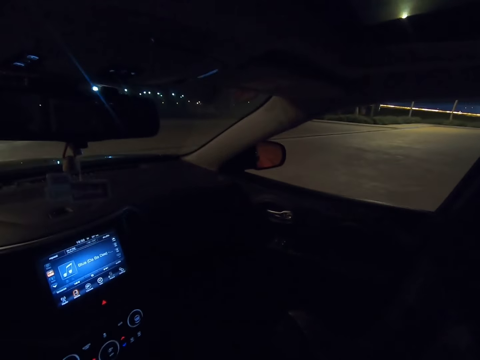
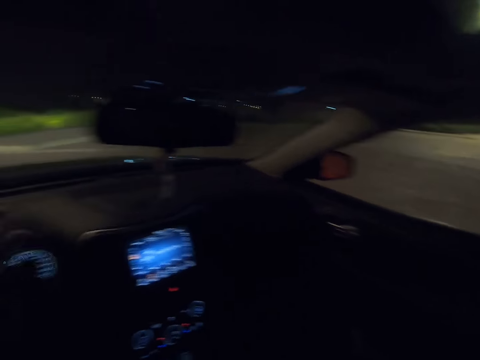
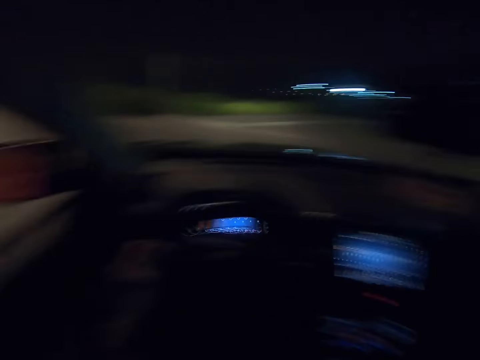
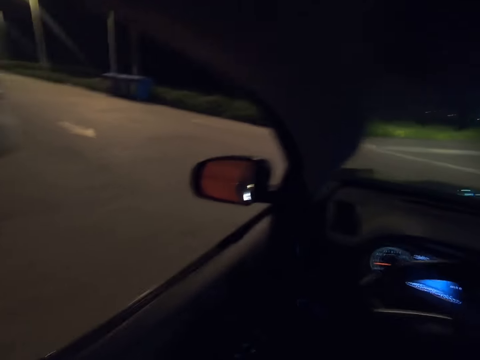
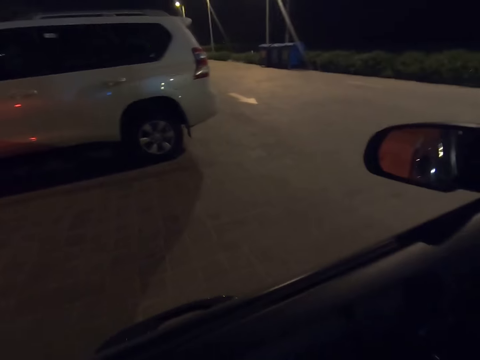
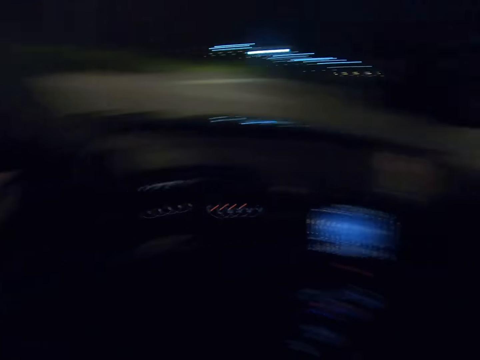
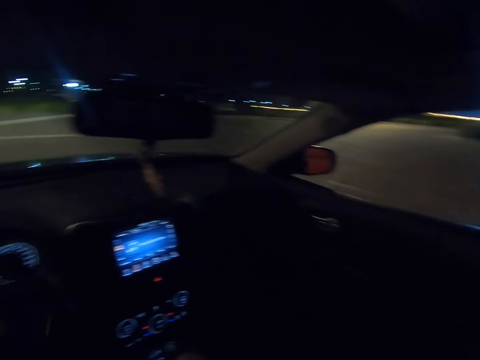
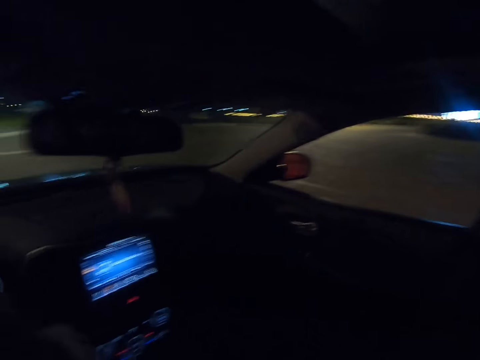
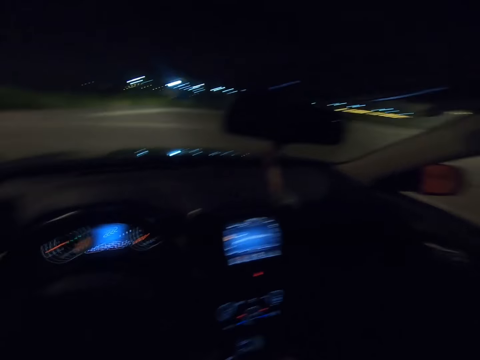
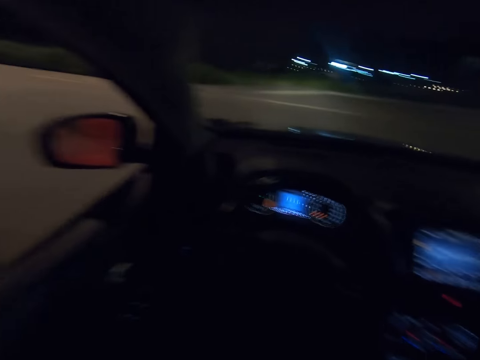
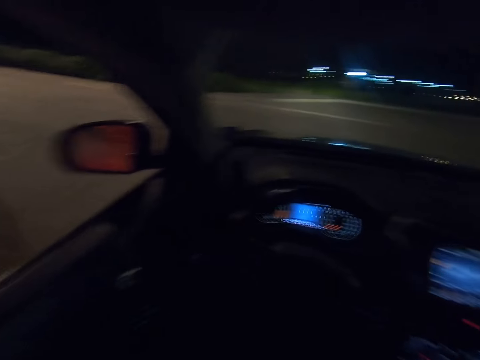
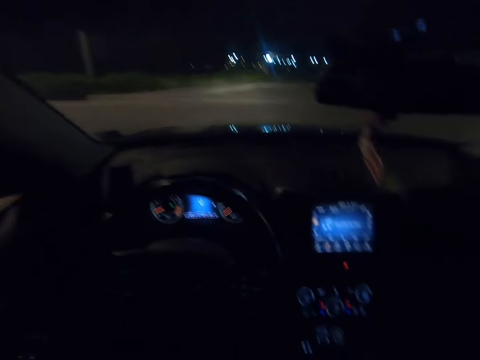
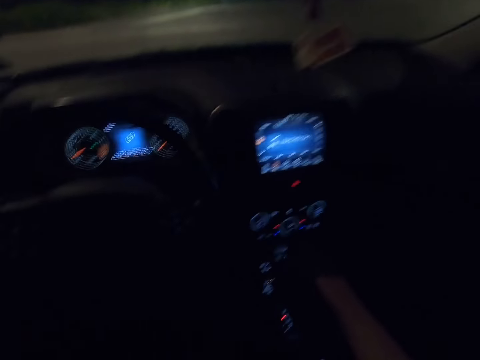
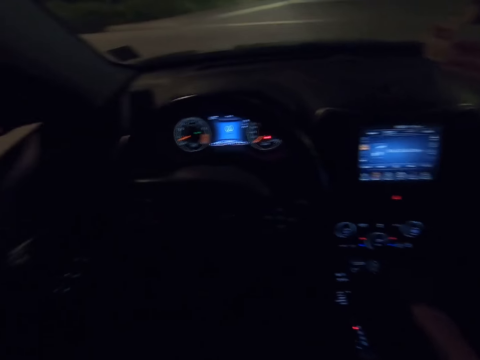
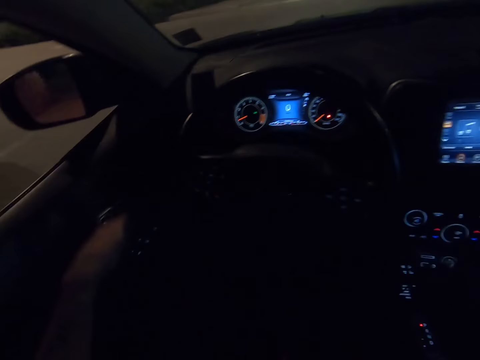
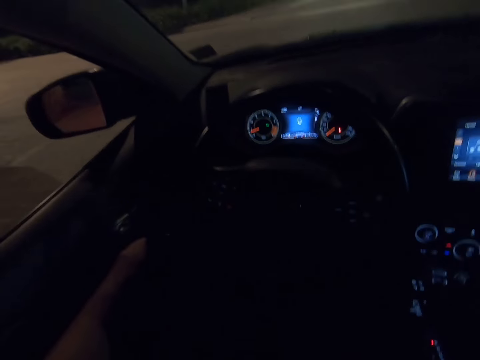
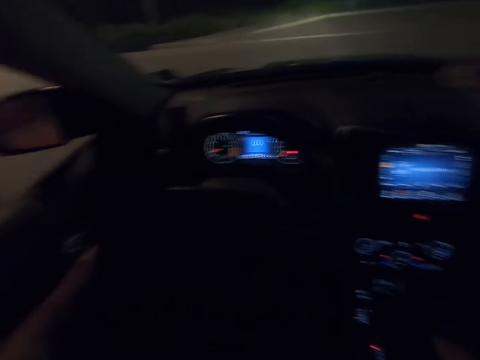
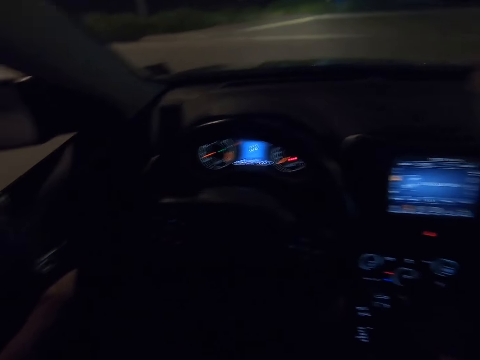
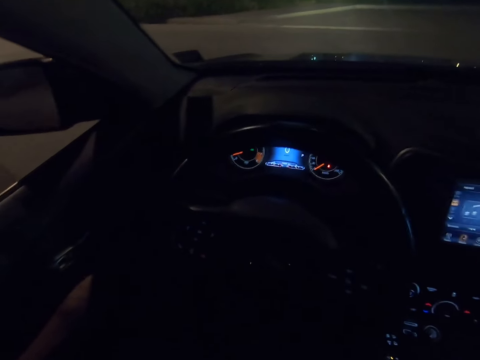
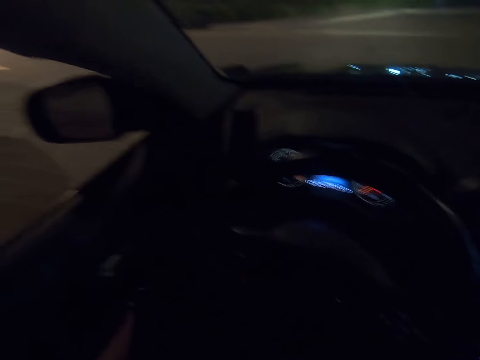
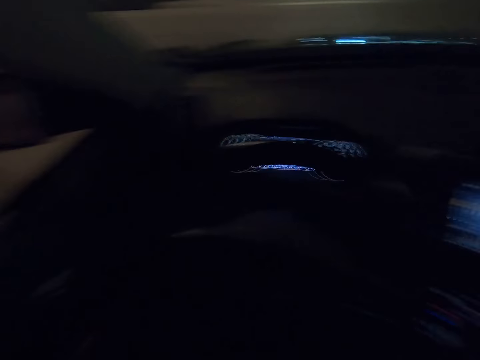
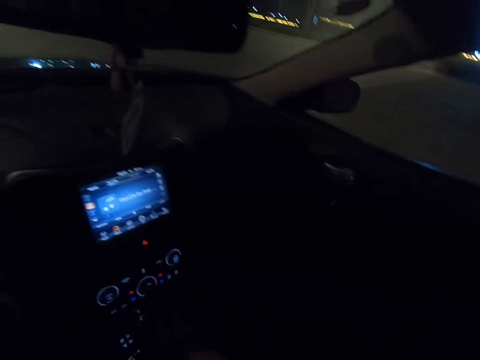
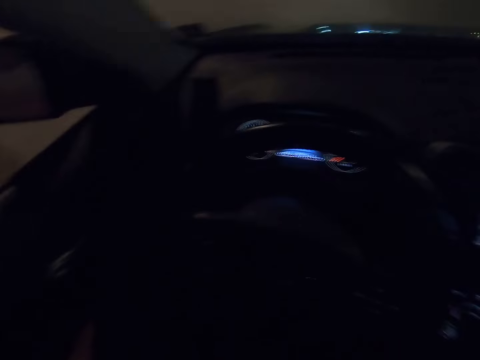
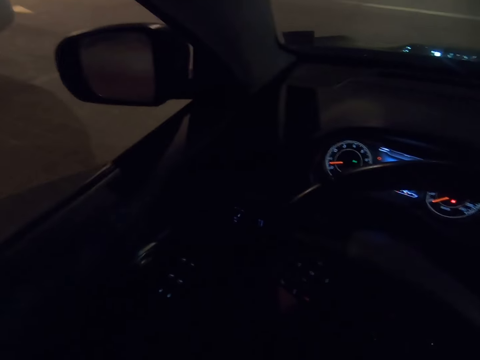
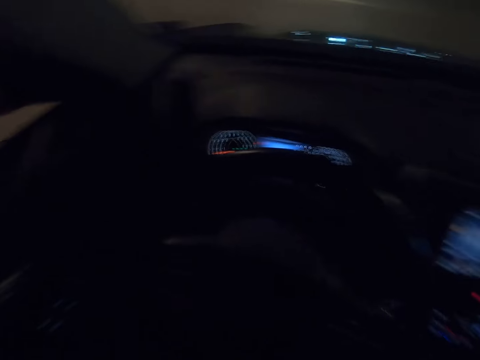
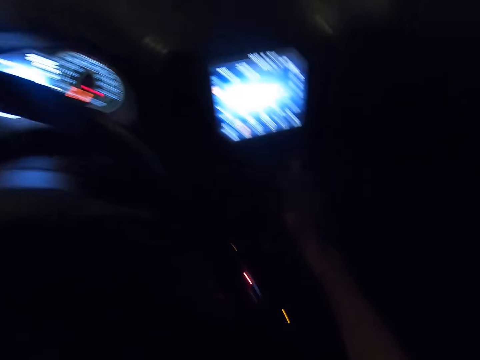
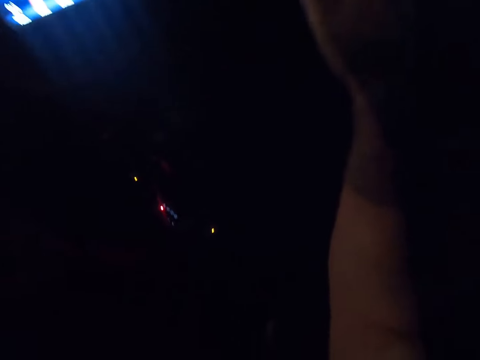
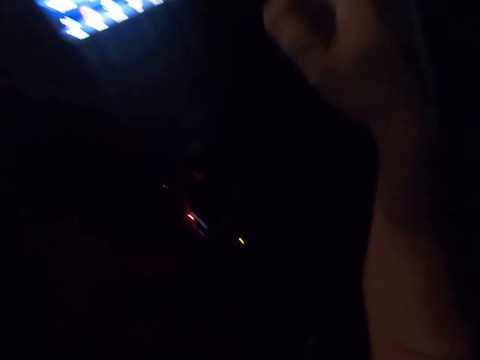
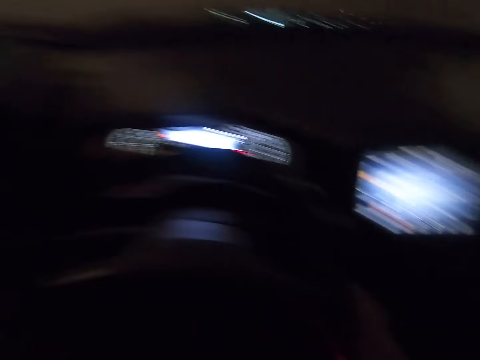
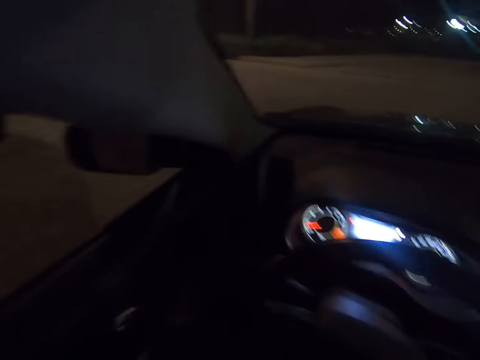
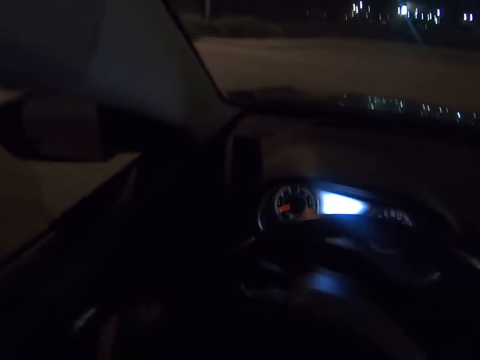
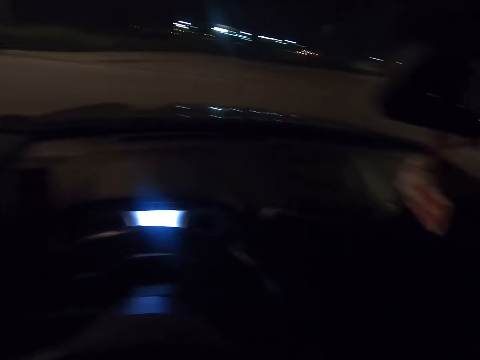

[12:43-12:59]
The camera wearer steers the wheel. They do something with a hand. They park the car. They close the car windows. They do something with a hand.

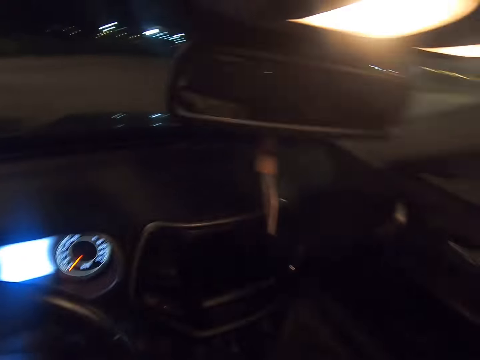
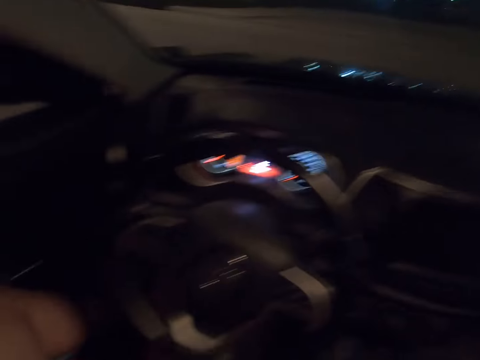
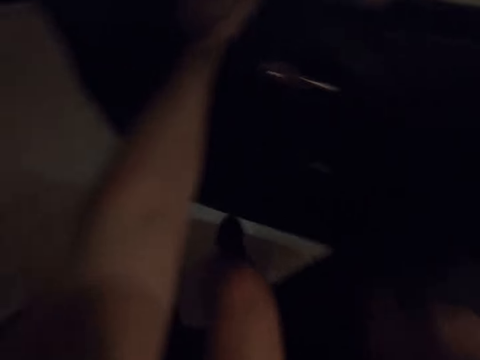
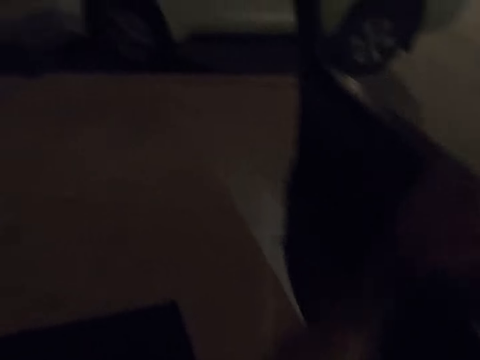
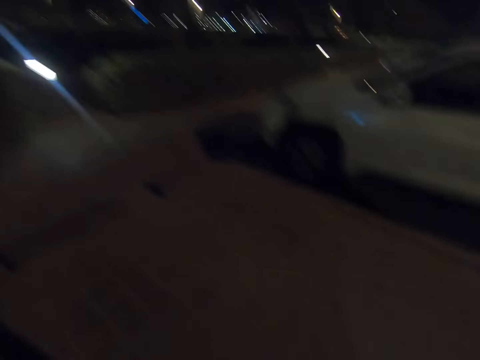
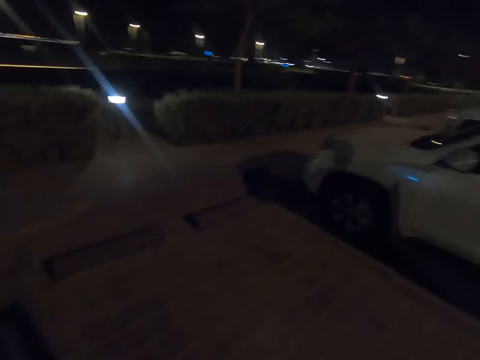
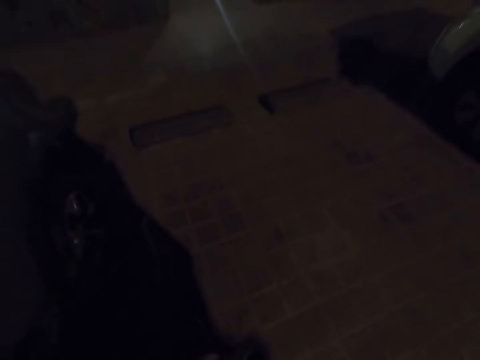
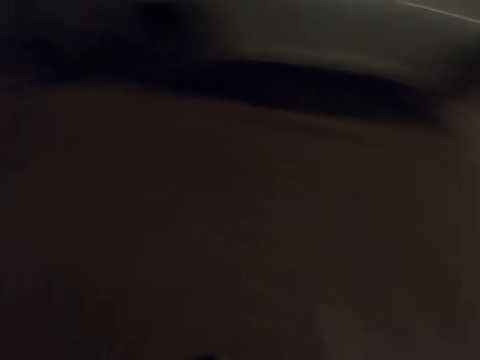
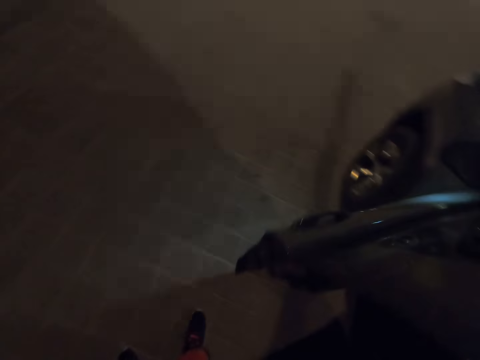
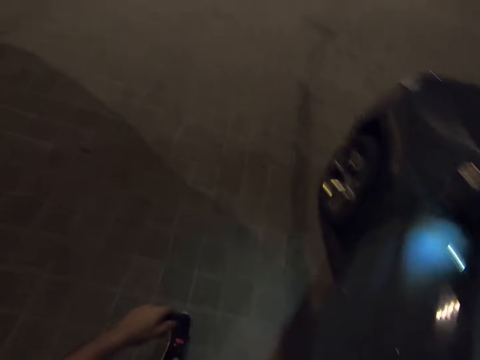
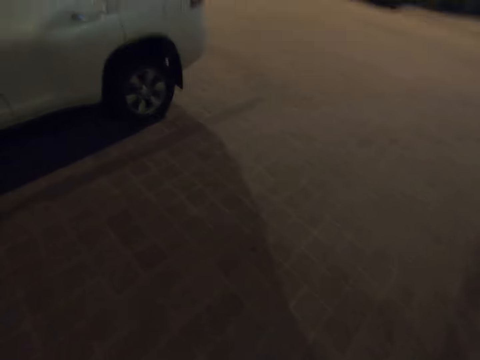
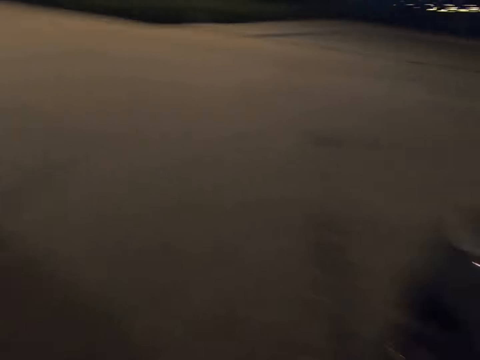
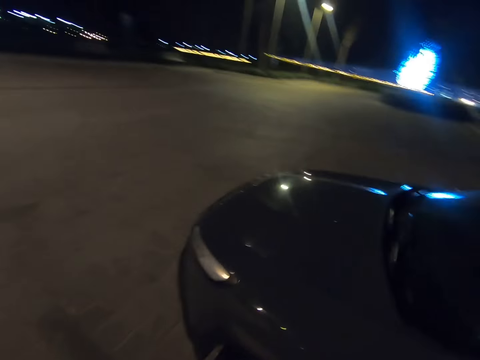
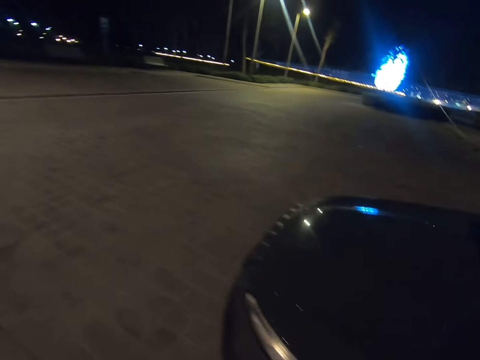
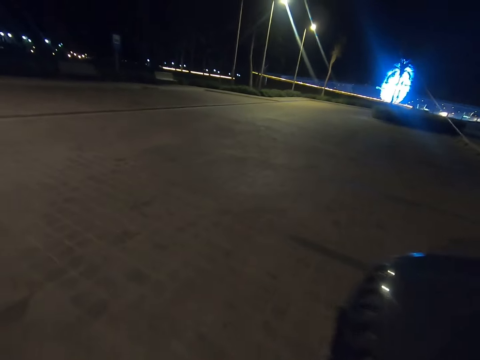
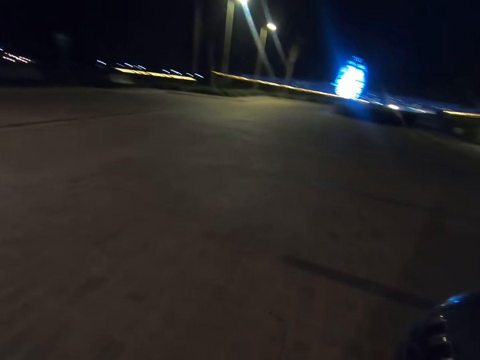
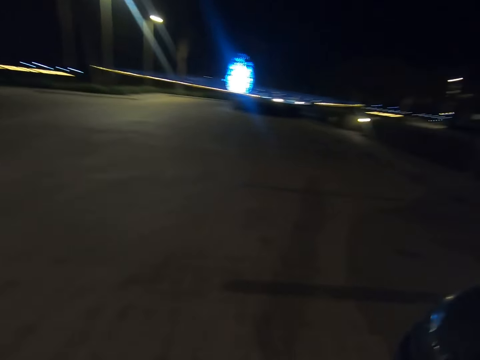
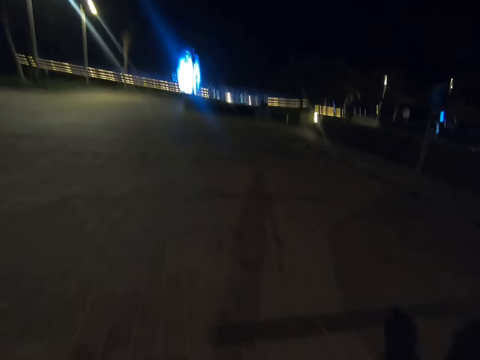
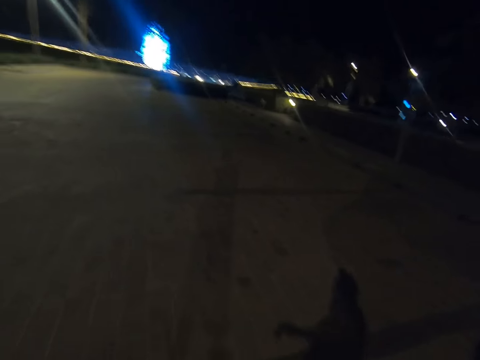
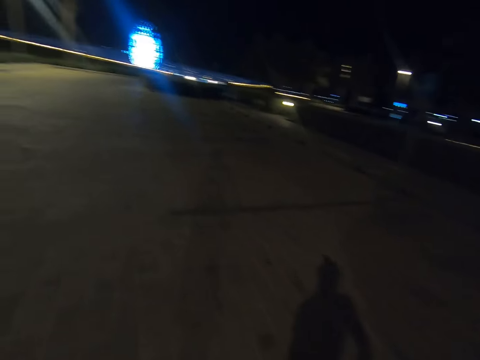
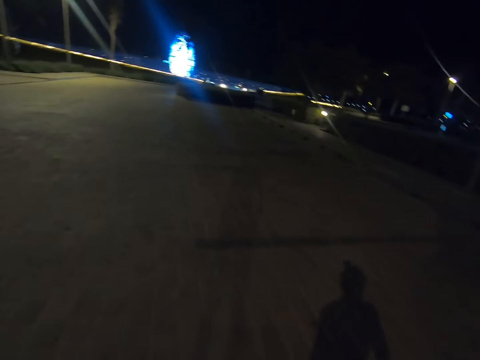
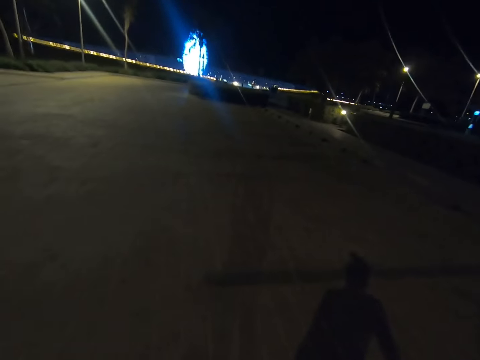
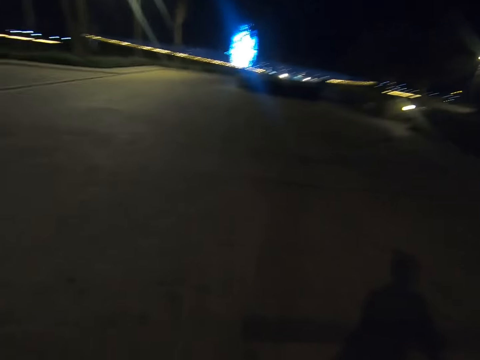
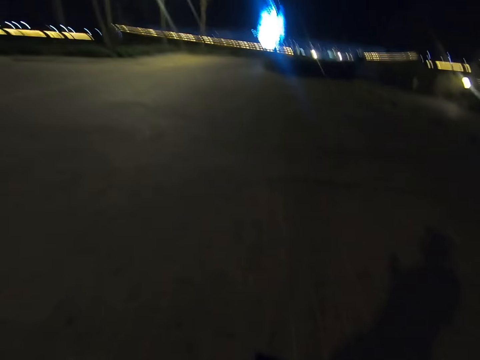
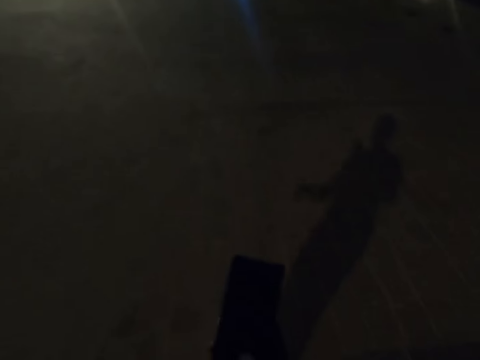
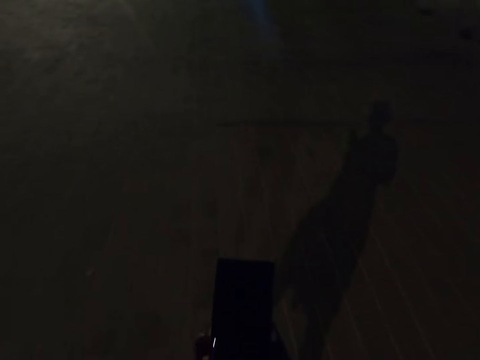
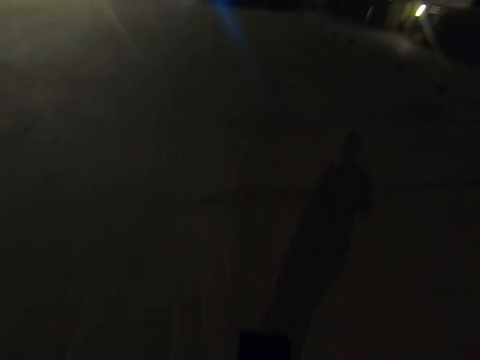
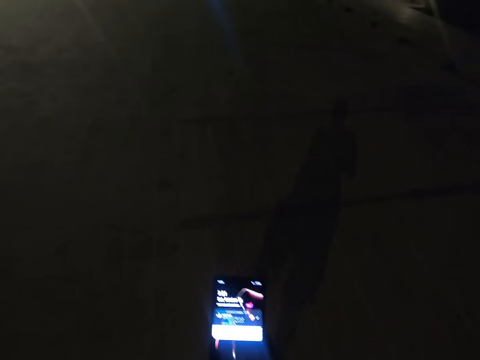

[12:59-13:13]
The camera wearer opens the car door. They walk out of the door. They close the car door. They walk along the pavement or parking lot. They operate the phone.
